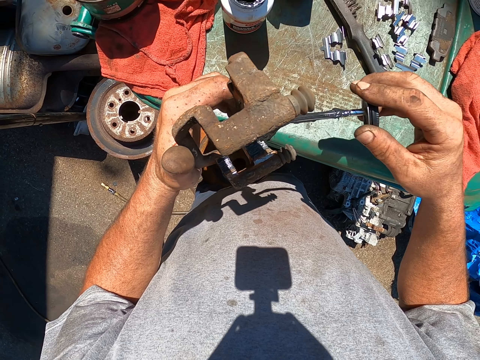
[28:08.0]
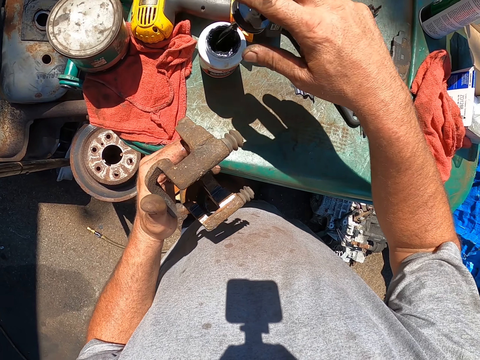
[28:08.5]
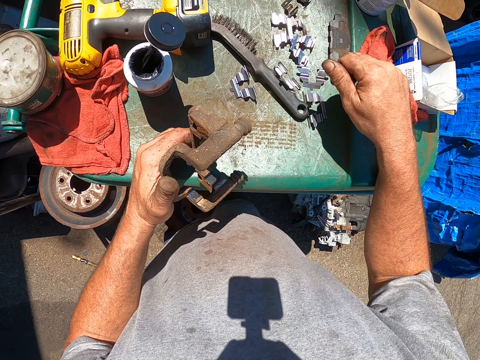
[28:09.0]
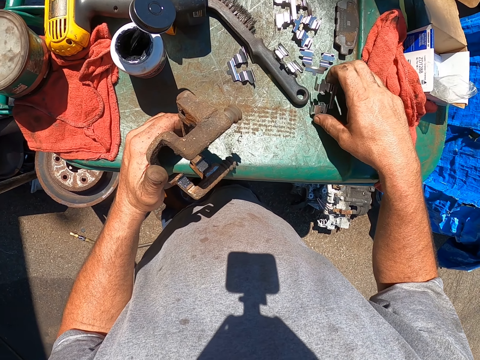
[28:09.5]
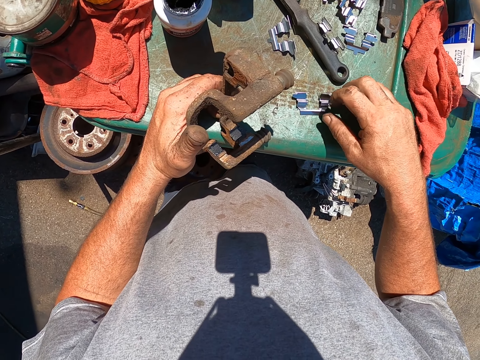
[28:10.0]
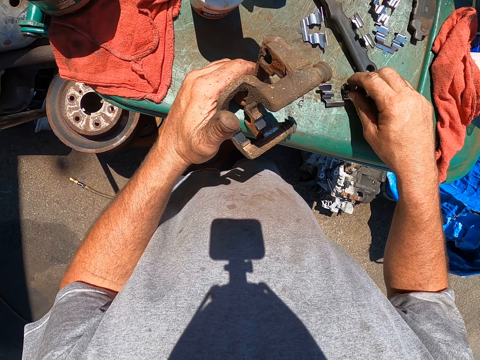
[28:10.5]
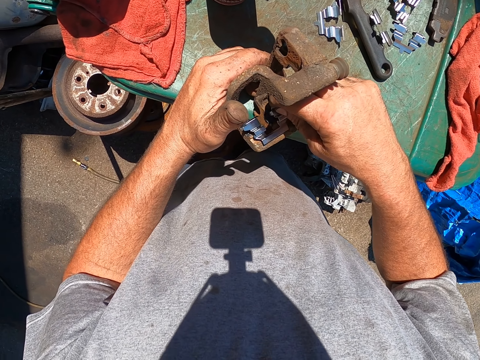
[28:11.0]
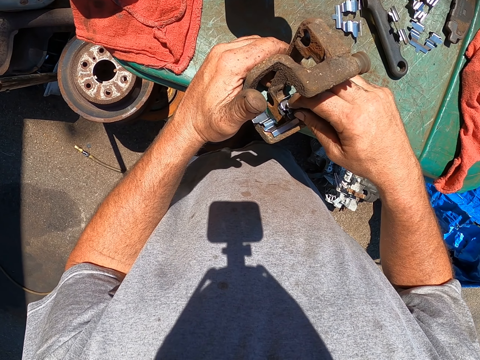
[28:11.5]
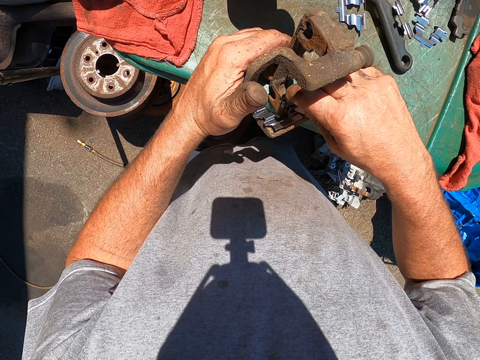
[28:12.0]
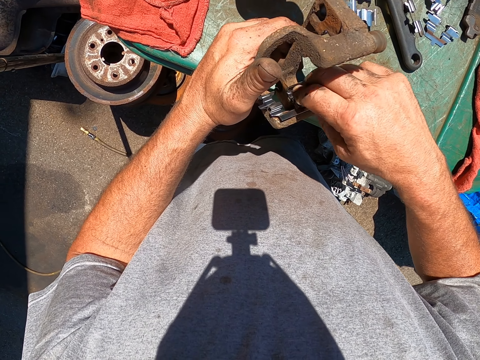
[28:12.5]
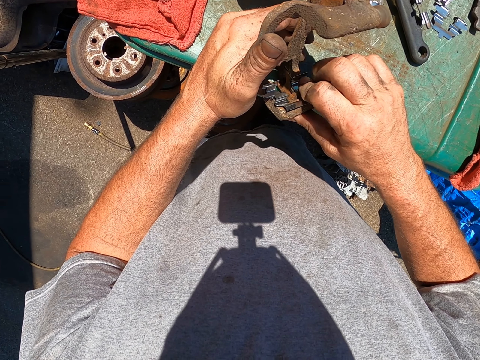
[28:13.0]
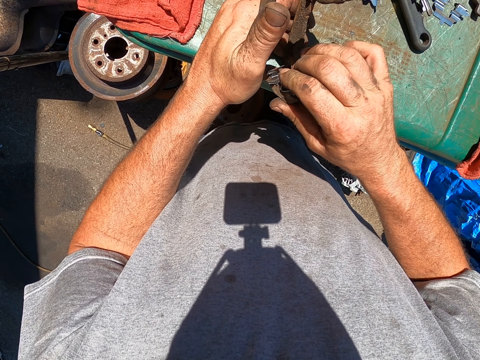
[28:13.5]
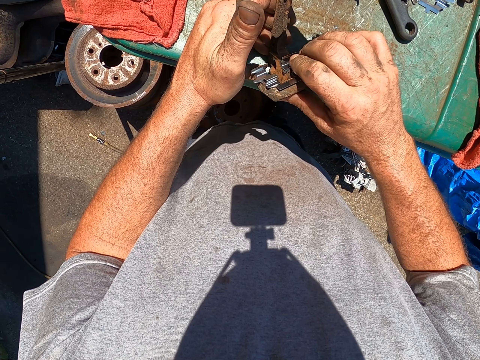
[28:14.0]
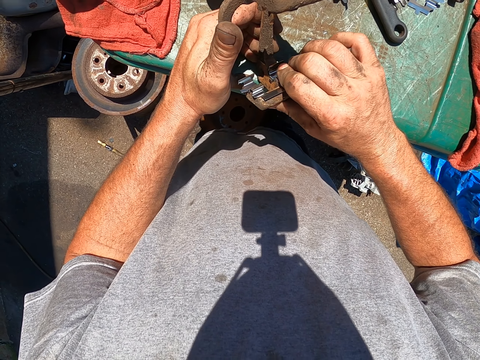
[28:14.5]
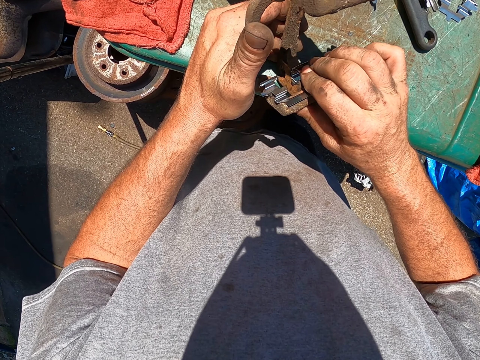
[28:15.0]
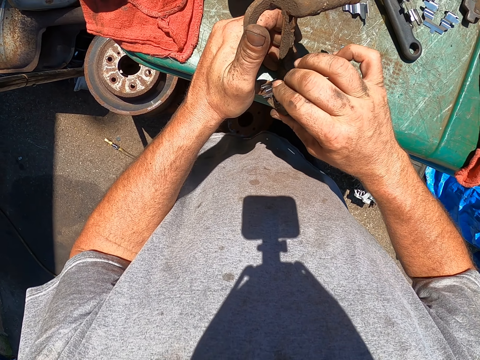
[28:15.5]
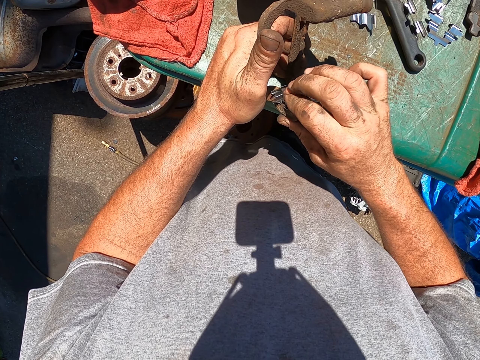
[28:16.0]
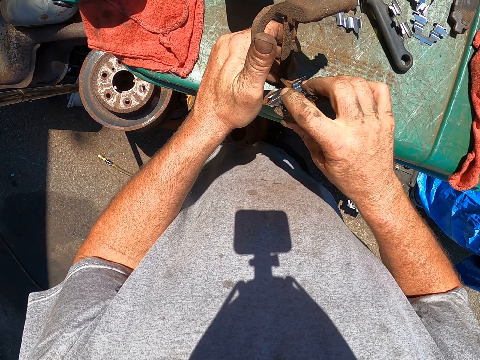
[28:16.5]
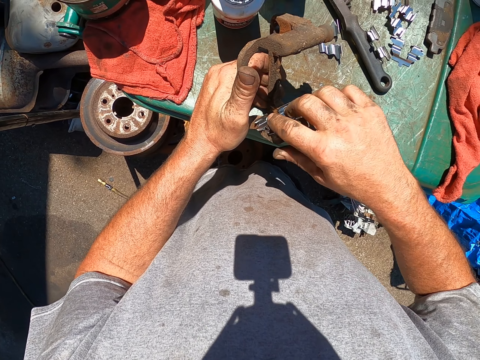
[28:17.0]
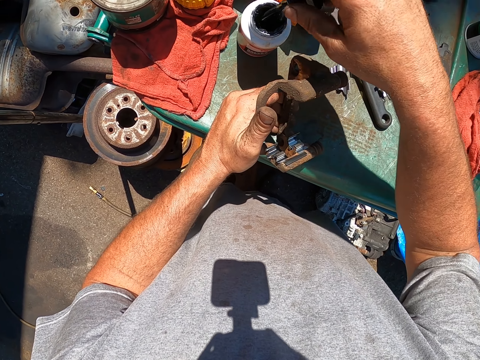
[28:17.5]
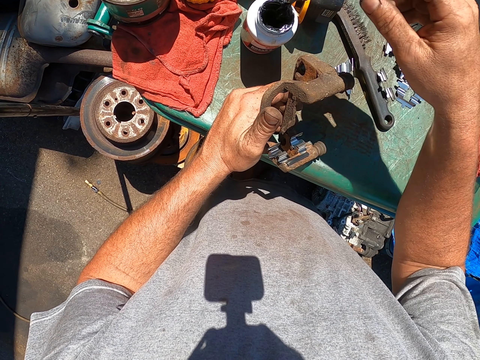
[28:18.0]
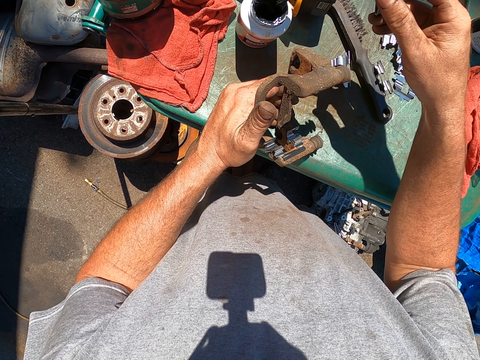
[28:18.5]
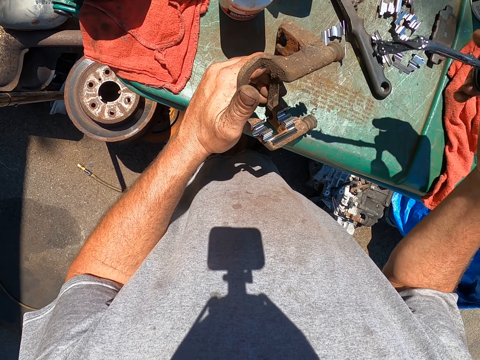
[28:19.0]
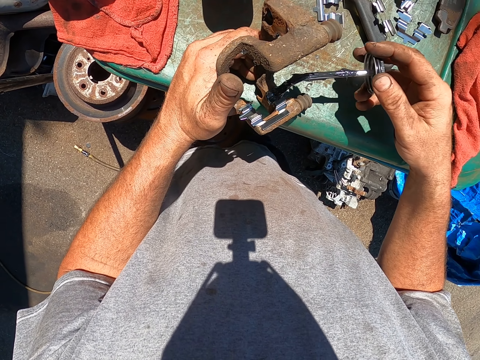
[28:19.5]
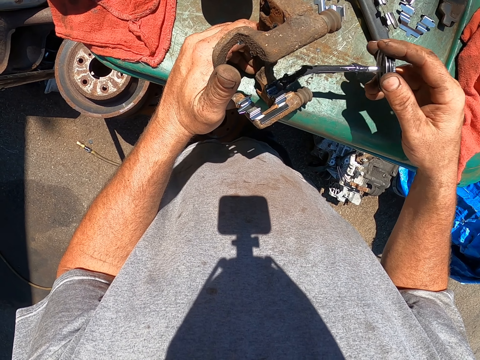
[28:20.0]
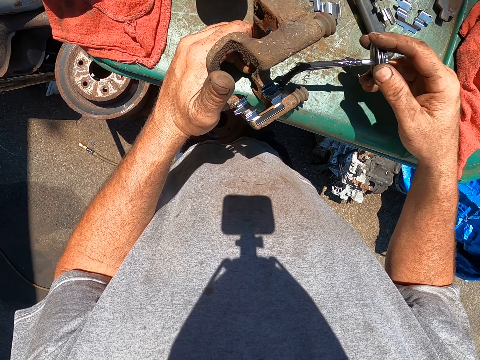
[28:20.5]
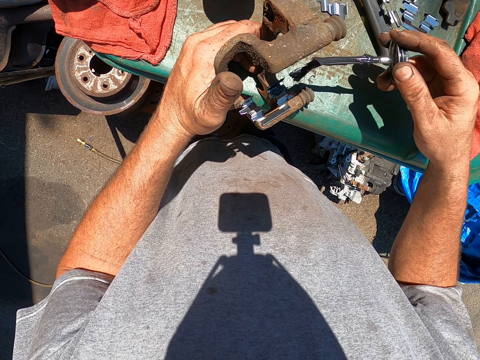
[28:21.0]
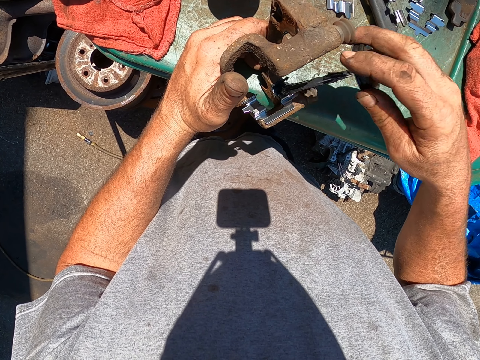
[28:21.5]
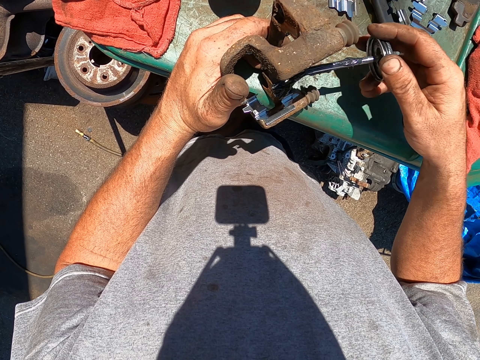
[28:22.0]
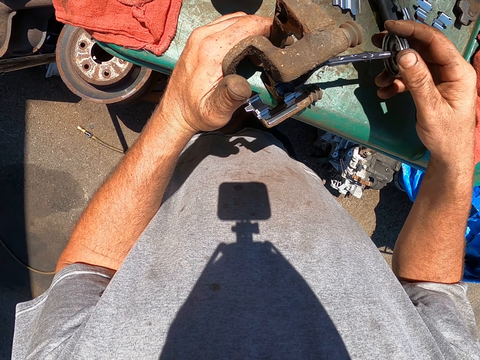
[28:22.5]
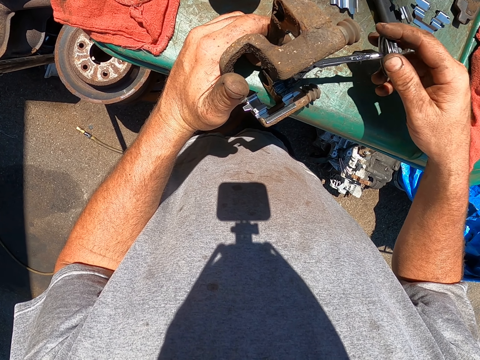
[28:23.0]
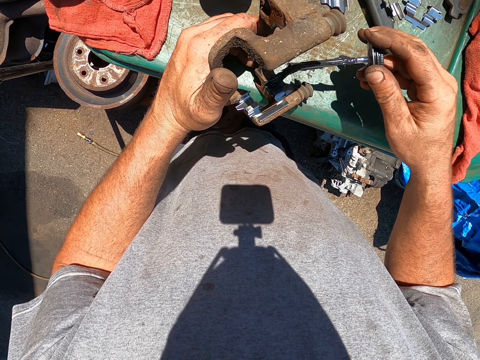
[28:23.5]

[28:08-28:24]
The camera wearer dips the brush in the paint in the bottle. They pick a piece of metal from the dustbin and put the piece of metal on the metal. They take the paint brush from the paint. They paint the metal with the brush.

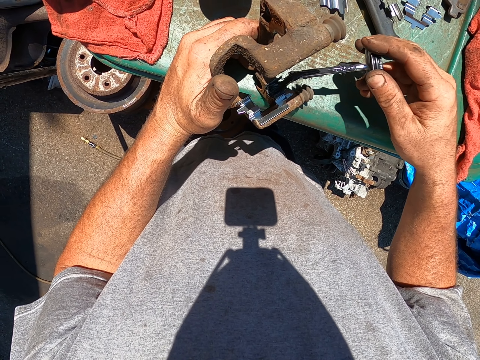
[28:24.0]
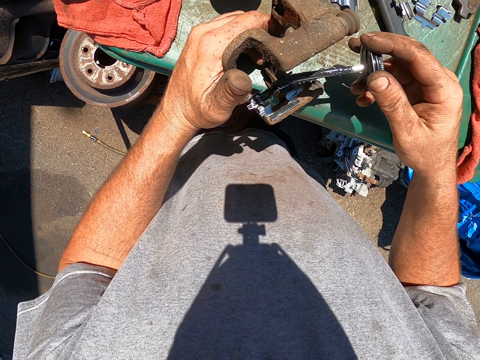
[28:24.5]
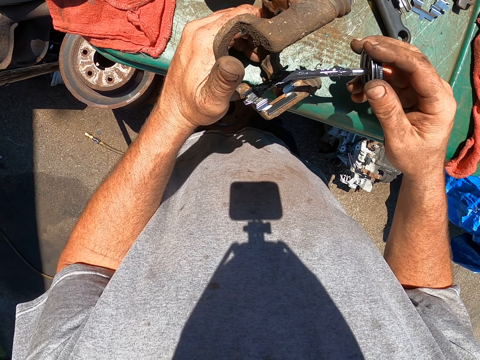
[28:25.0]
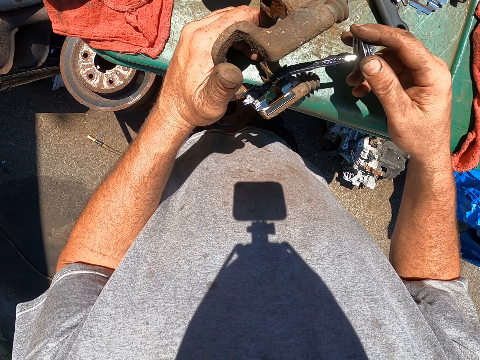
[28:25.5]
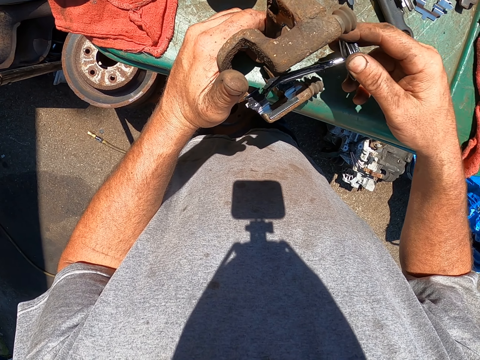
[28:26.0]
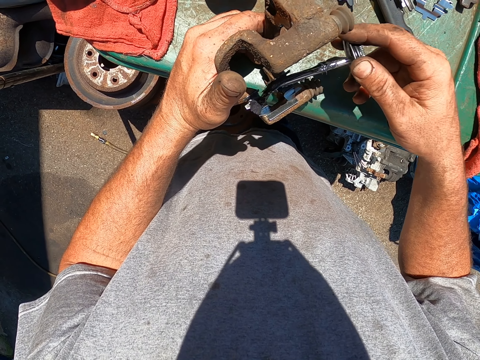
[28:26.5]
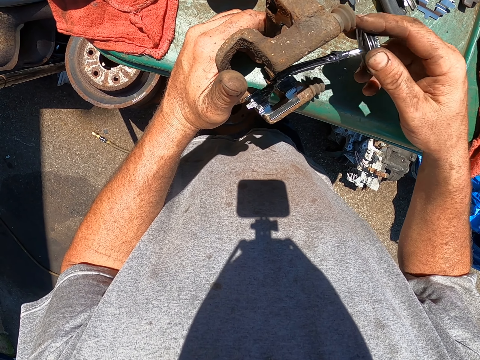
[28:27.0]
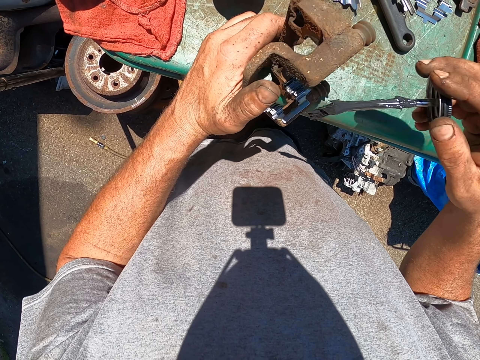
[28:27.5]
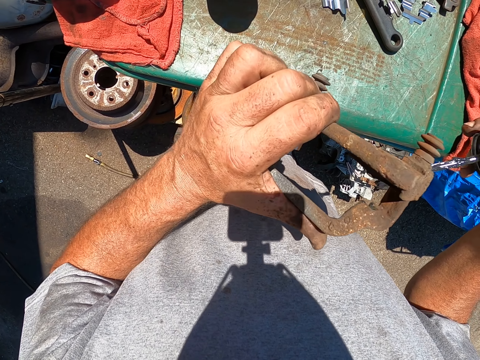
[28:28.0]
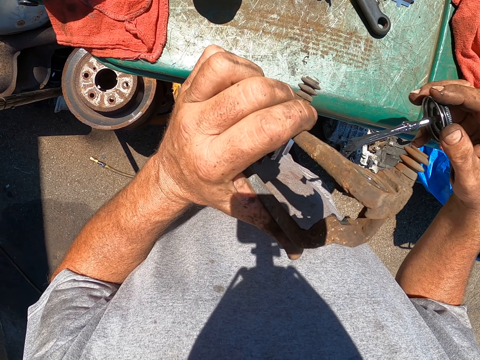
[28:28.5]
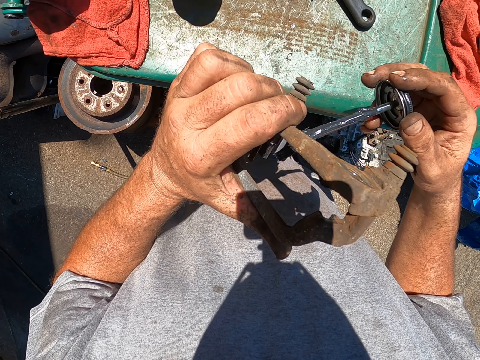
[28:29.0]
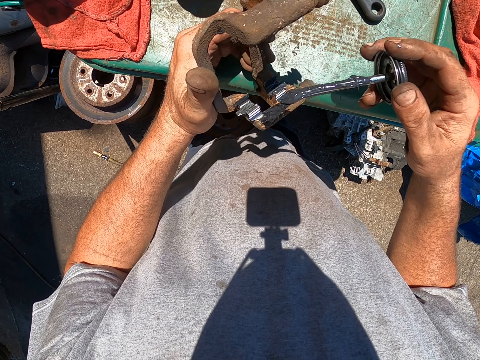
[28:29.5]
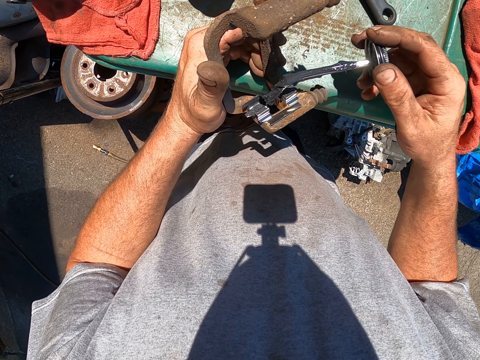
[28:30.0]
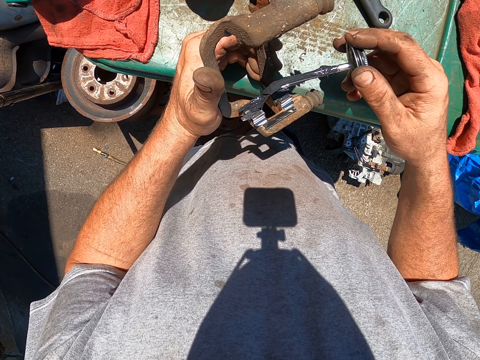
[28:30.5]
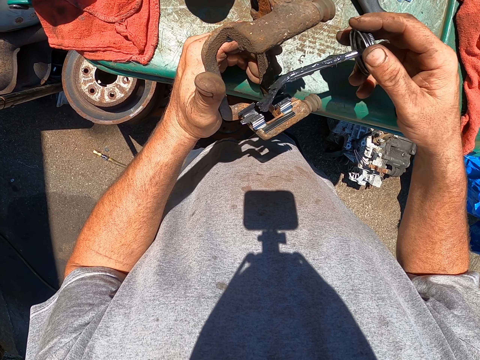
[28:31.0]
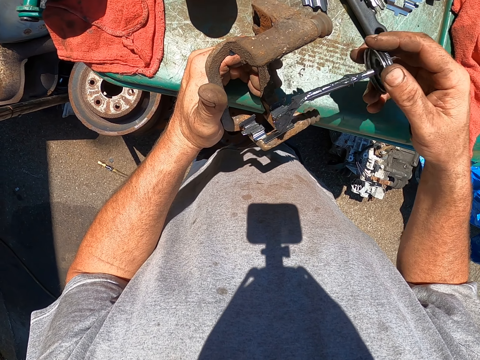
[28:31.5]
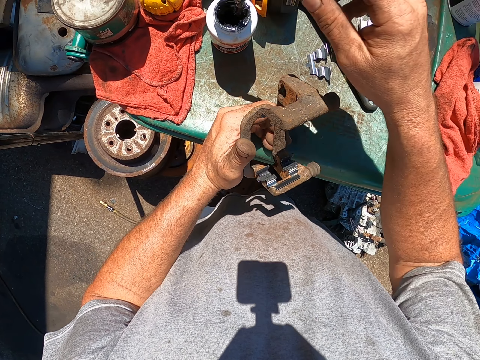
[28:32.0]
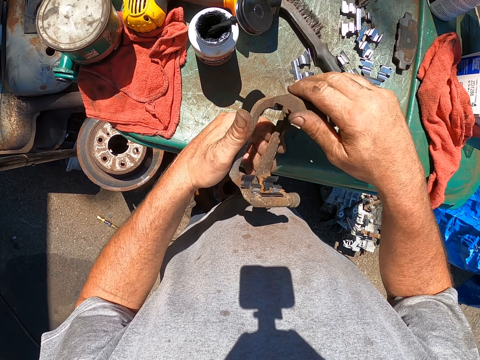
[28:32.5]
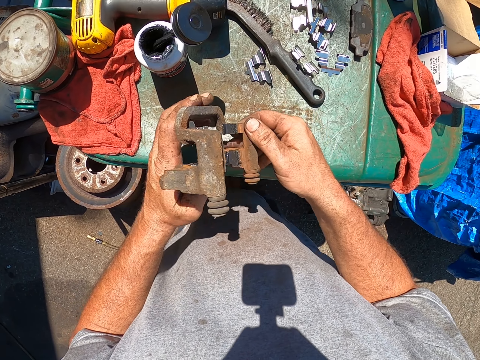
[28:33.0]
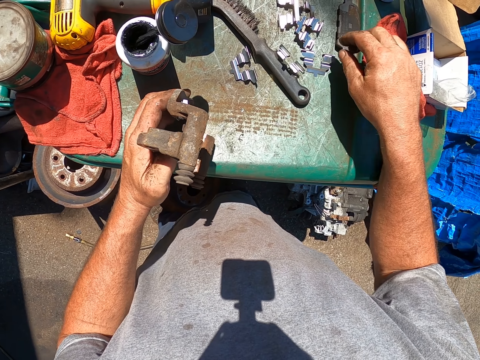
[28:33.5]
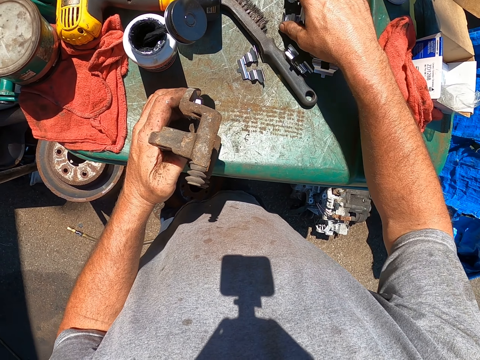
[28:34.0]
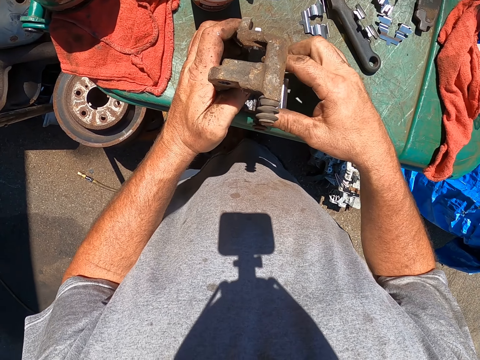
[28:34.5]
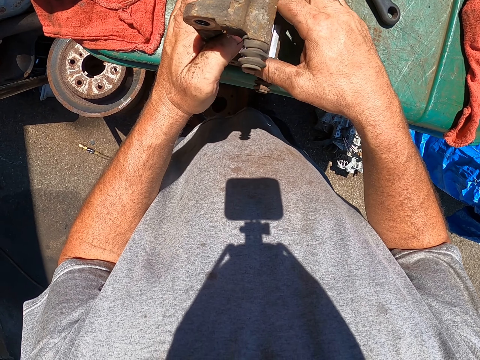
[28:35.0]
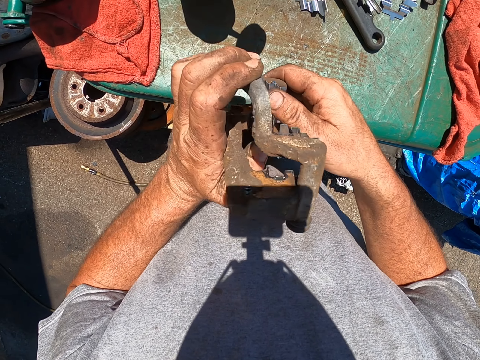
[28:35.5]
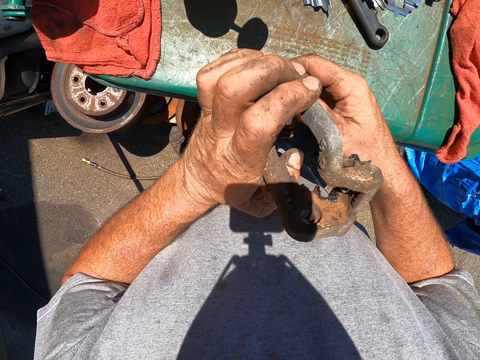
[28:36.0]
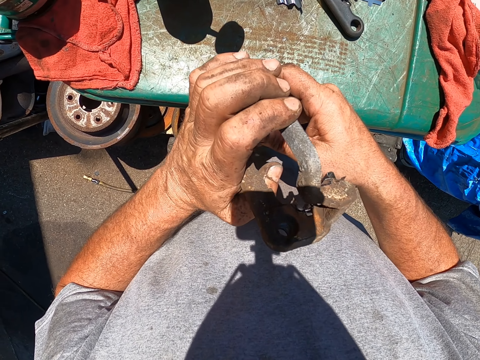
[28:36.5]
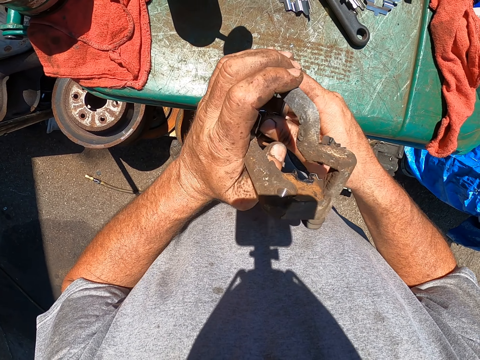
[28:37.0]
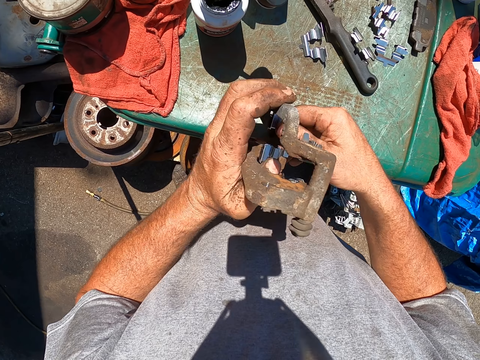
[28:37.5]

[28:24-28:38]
The camera wearer looks at the metal. They paint the metal with the brush. They dip the brush in the paint in the bottle. They turn the metal around. They pick a piece of metal from the dustbin and put the piece of metal on the metal.
